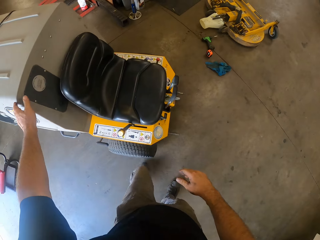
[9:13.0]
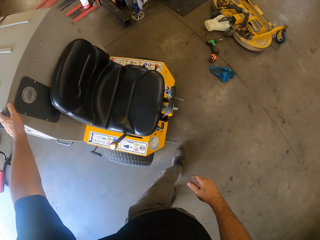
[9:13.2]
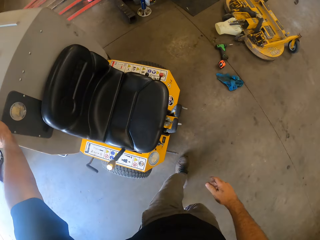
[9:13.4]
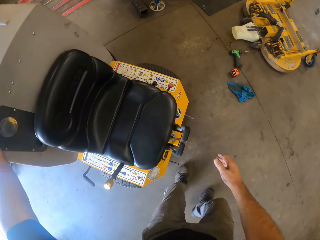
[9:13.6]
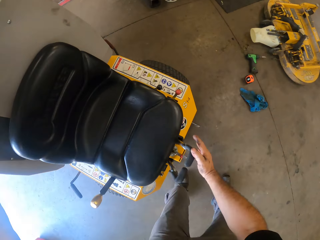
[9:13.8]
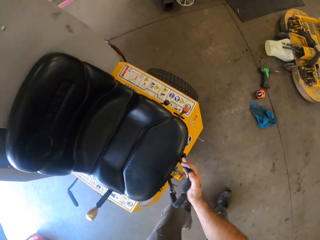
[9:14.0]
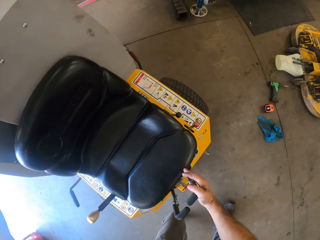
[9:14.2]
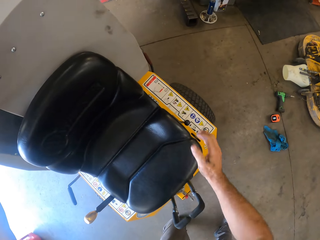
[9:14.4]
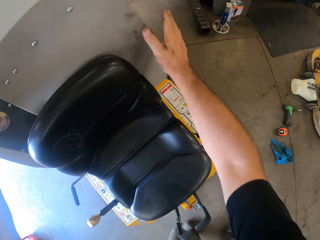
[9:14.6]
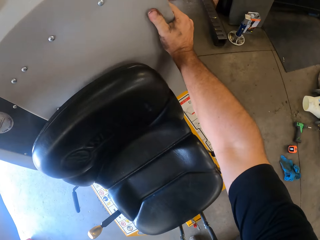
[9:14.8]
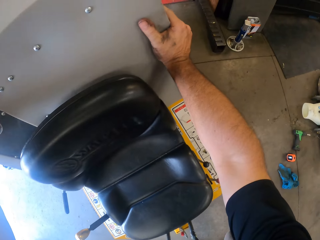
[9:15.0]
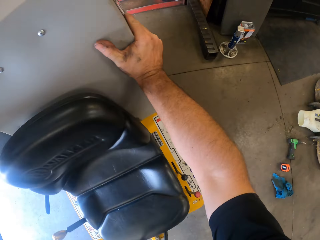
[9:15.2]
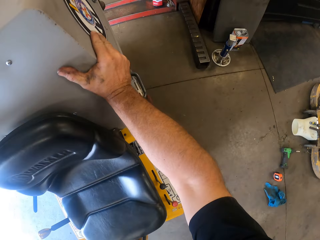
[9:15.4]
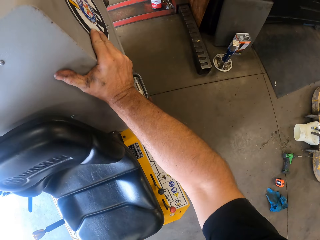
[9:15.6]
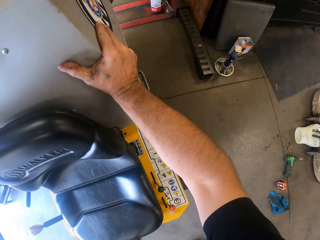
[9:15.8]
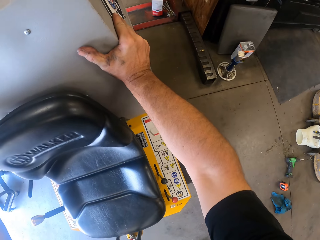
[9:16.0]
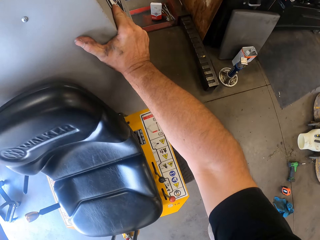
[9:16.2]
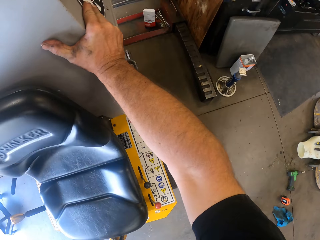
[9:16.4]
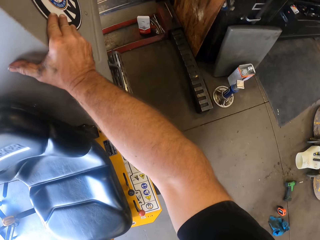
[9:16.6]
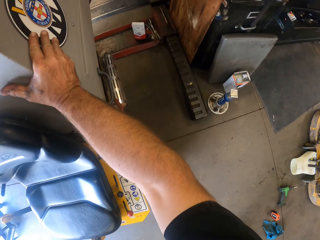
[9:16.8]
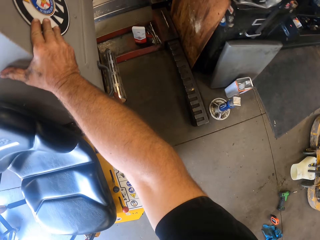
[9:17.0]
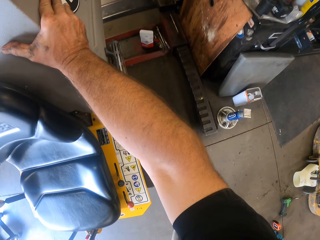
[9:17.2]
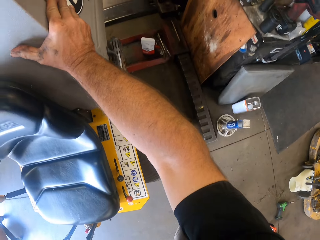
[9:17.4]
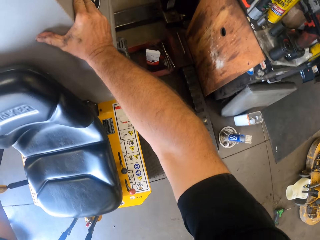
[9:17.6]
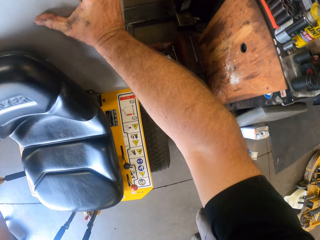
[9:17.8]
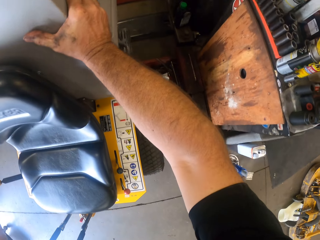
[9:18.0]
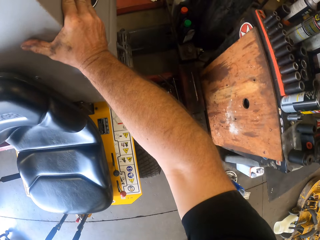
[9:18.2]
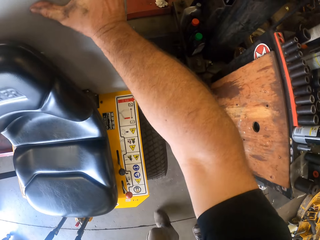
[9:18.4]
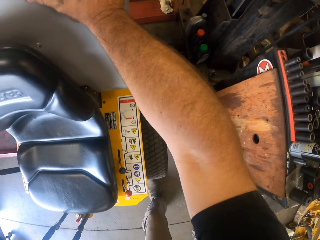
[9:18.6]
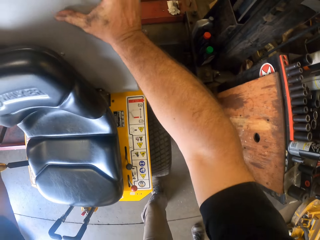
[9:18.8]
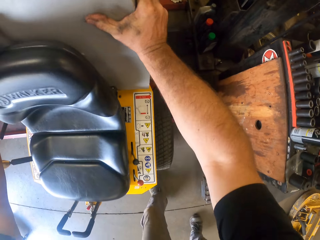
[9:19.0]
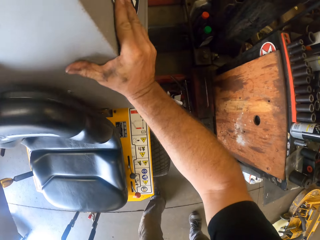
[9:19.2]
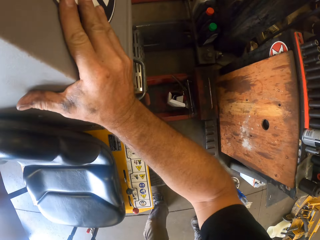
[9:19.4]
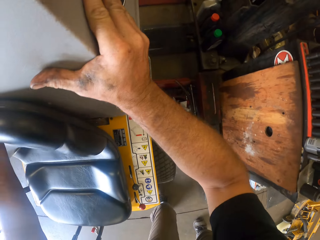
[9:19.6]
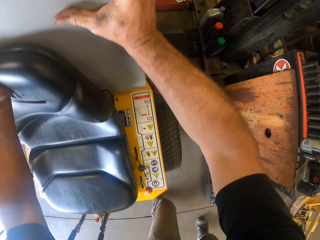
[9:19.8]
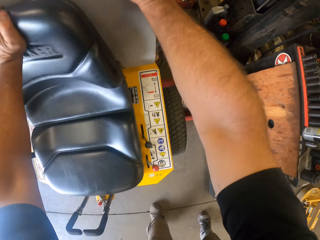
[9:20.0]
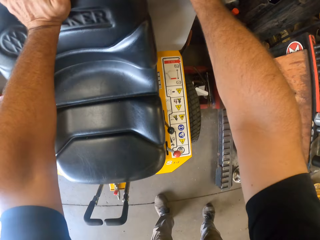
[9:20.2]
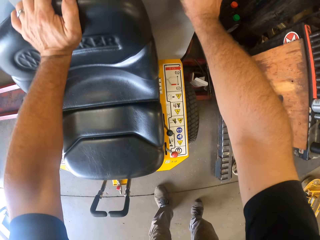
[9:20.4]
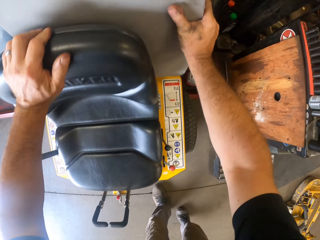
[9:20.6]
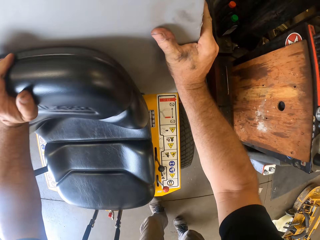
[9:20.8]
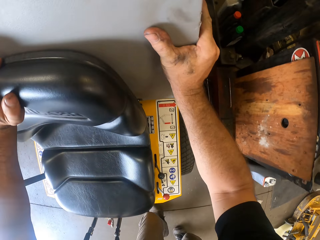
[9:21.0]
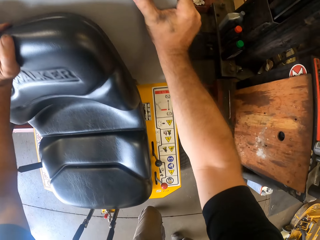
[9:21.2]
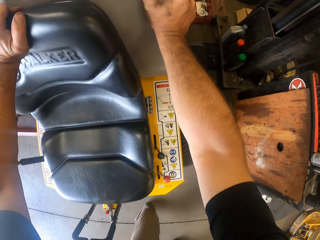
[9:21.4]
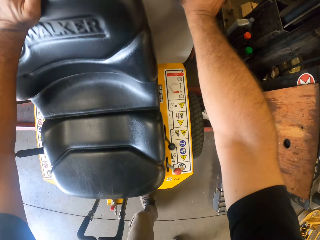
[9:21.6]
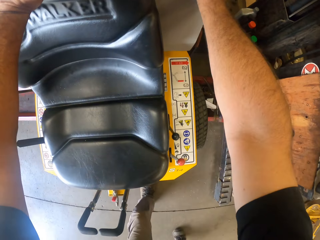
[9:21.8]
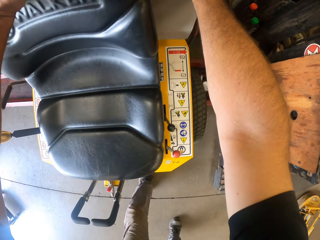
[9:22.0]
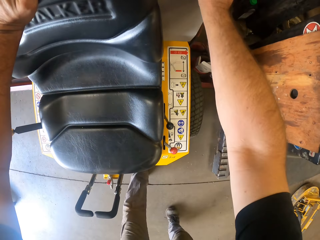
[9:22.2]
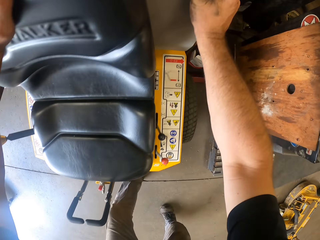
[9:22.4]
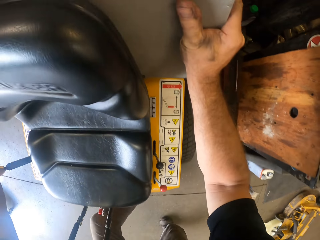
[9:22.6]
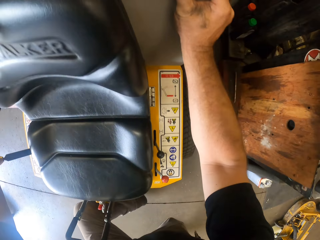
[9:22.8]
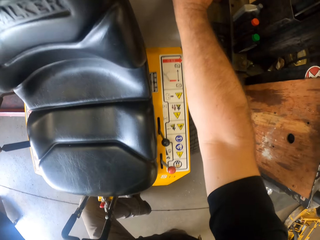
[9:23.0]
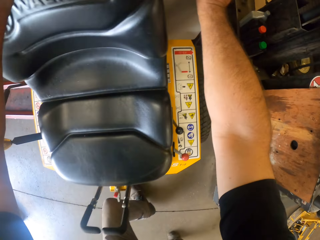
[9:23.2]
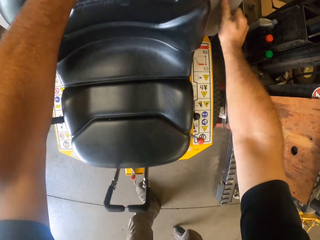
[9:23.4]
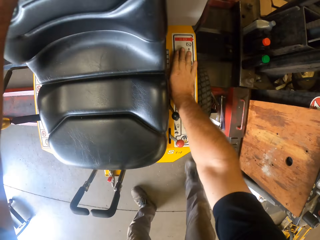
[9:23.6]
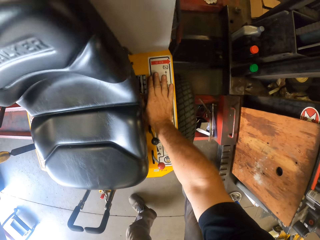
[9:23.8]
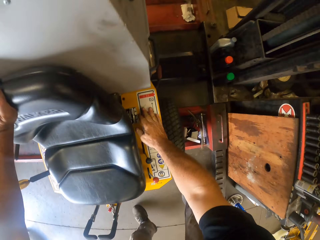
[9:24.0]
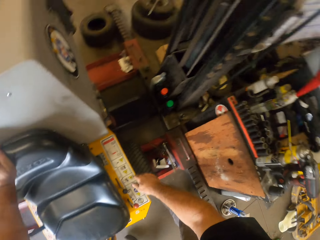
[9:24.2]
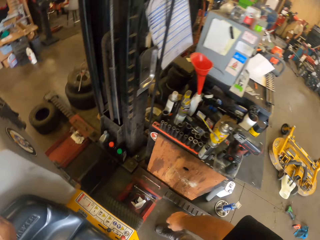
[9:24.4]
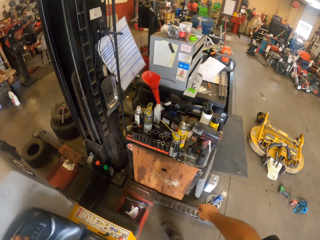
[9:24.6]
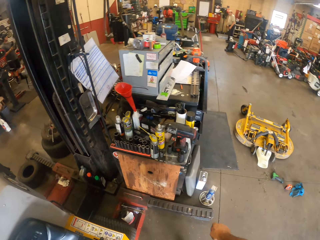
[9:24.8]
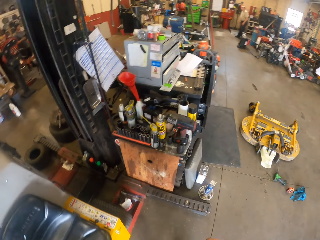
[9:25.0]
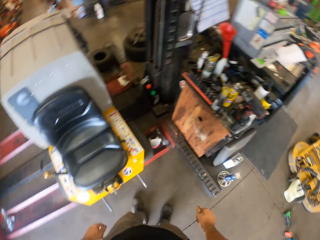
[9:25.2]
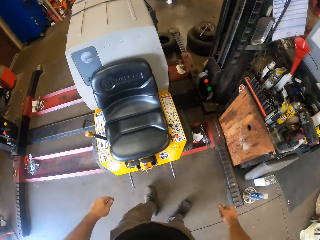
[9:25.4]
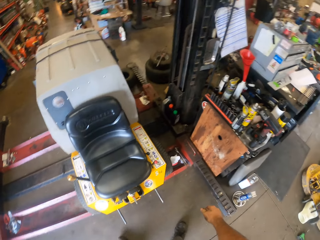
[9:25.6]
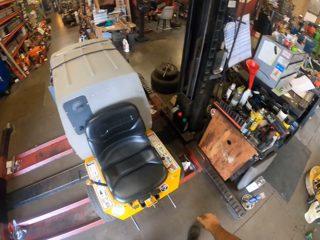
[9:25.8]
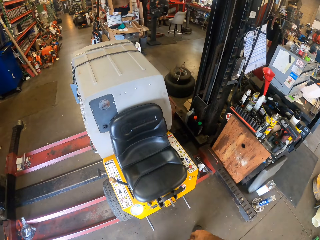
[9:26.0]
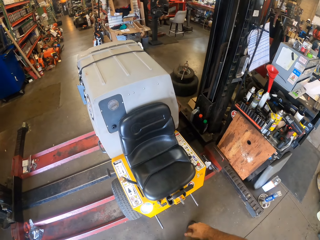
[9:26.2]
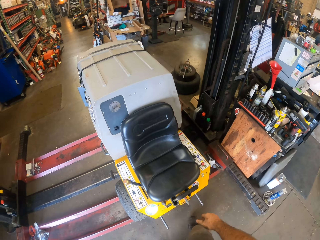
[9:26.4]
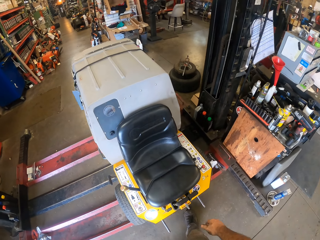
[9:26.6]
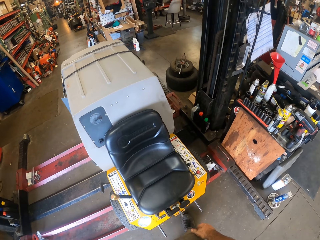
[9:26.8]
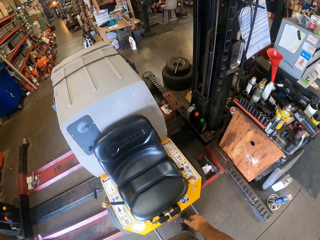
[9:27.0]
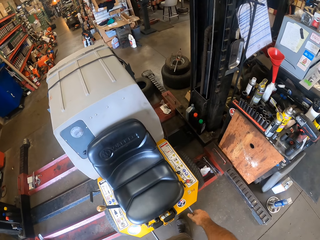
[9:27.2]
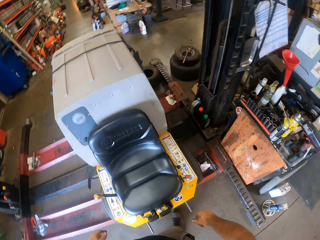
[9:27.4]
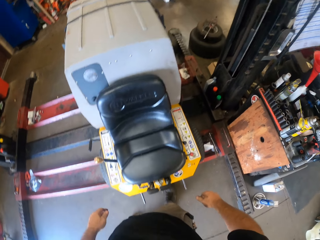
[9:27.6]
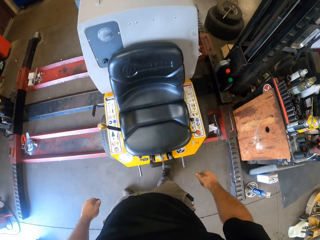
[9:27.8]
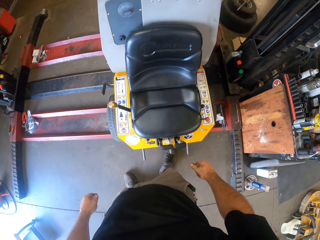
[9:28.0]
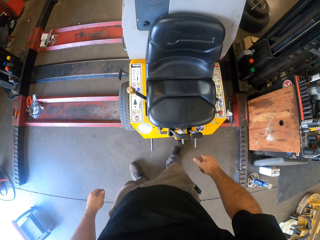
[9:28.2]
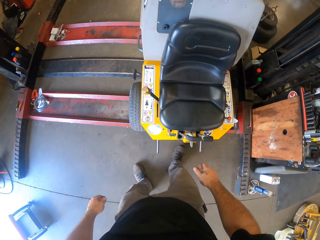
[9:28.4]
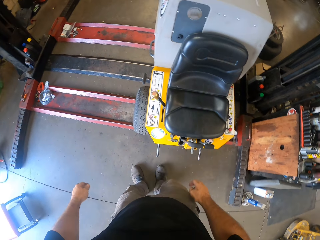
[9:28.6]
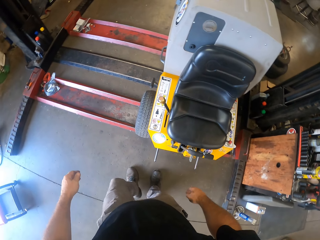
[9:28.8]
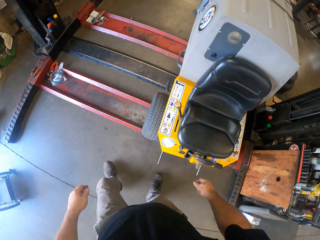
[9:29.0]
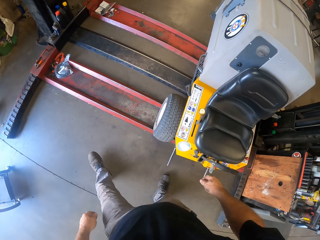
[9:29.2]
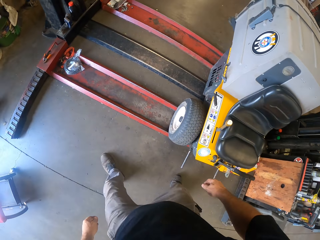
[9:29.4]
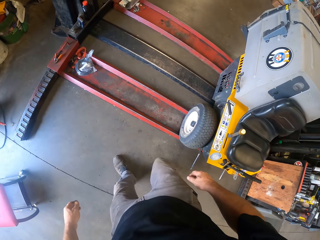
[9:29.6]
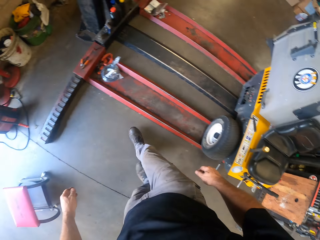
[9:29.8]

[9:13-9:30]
The camera wearer pushes the feed mixer wagon. They look around.
